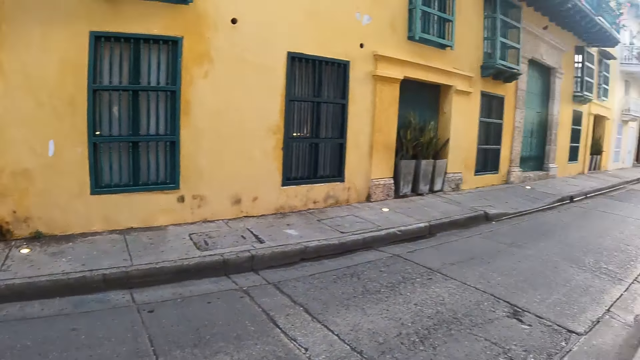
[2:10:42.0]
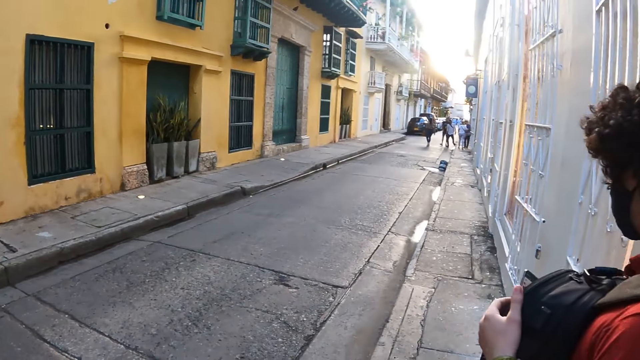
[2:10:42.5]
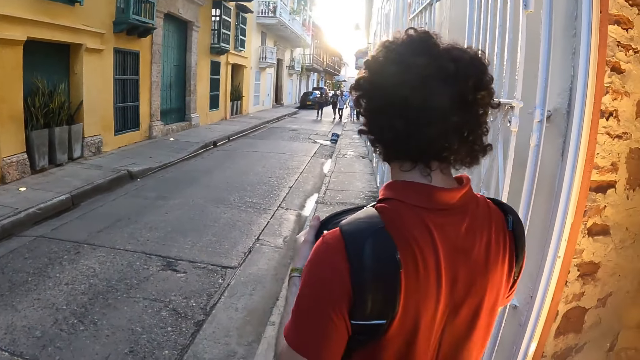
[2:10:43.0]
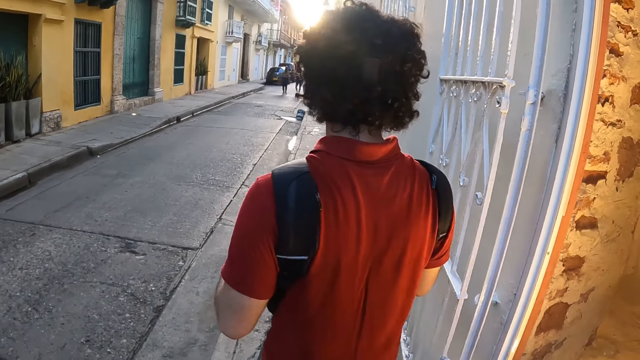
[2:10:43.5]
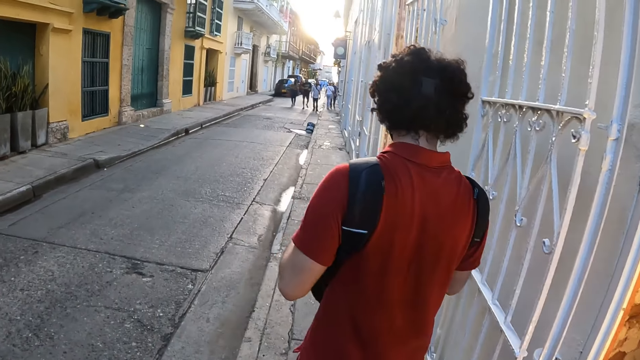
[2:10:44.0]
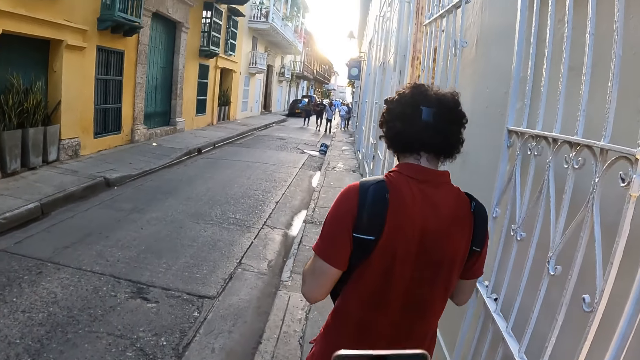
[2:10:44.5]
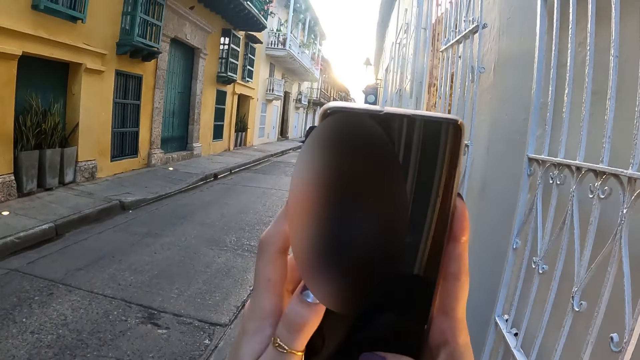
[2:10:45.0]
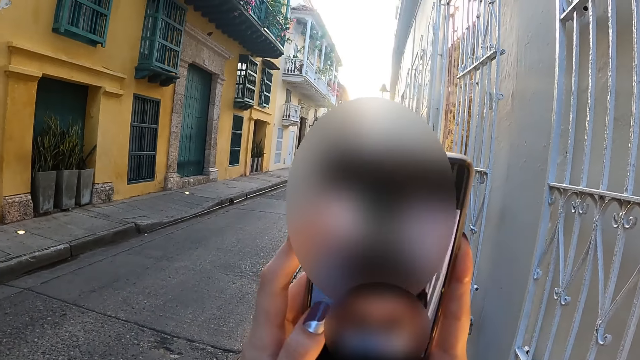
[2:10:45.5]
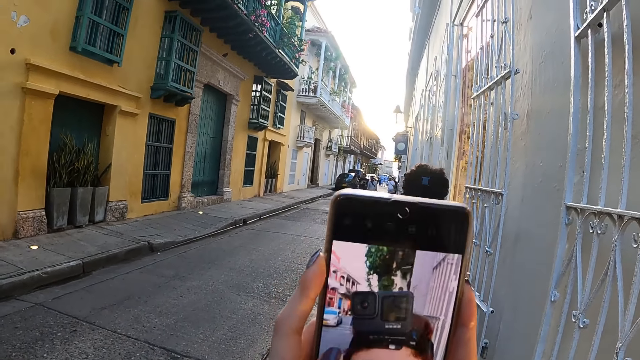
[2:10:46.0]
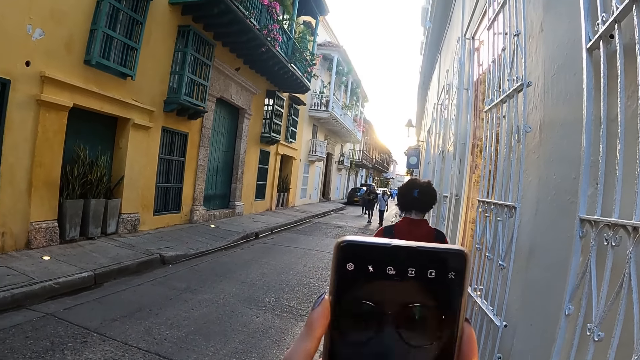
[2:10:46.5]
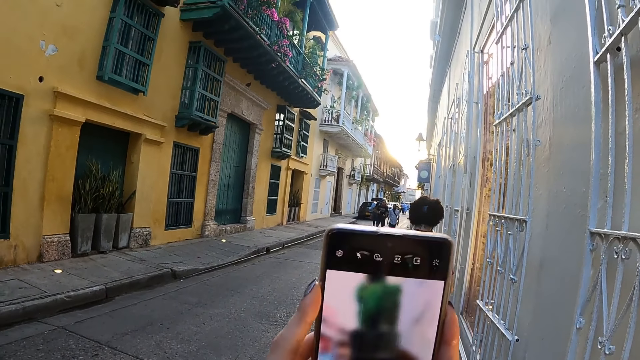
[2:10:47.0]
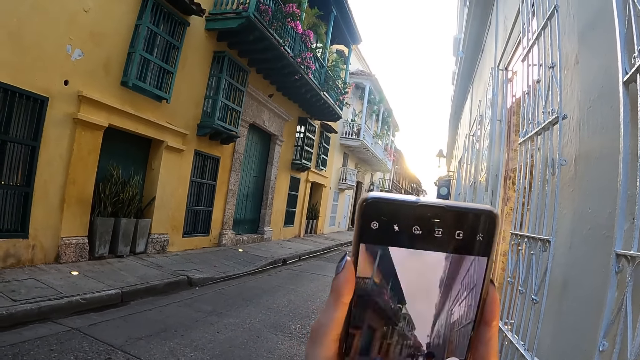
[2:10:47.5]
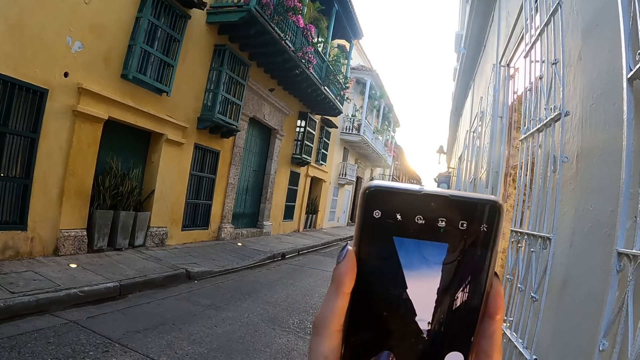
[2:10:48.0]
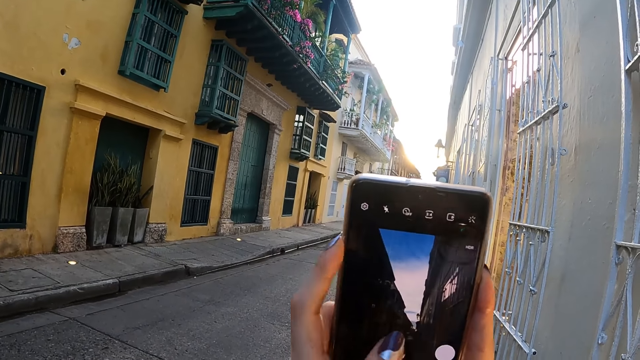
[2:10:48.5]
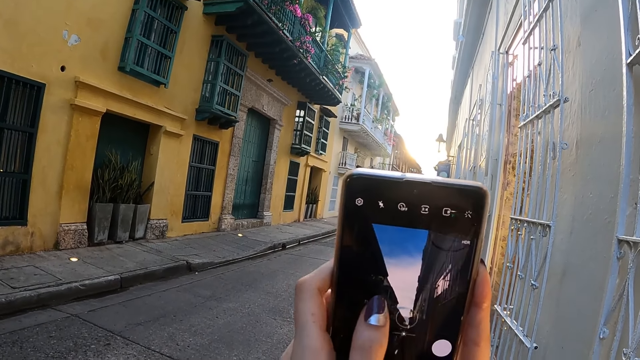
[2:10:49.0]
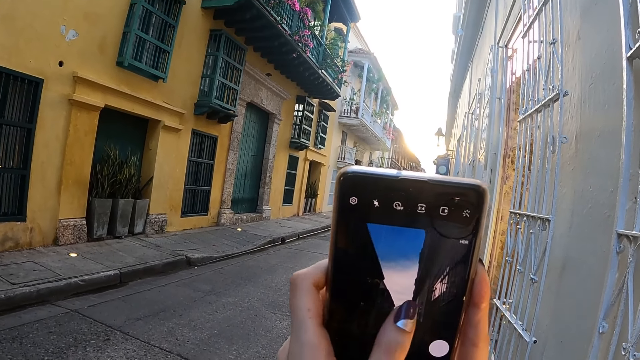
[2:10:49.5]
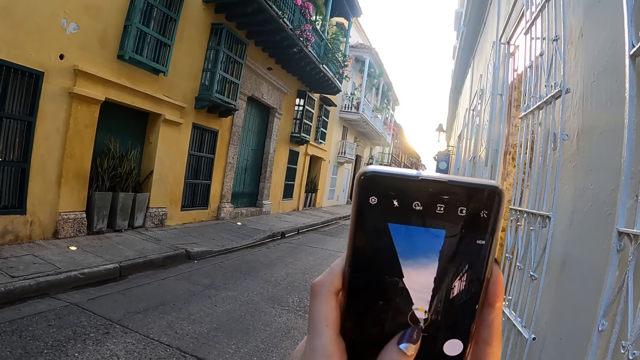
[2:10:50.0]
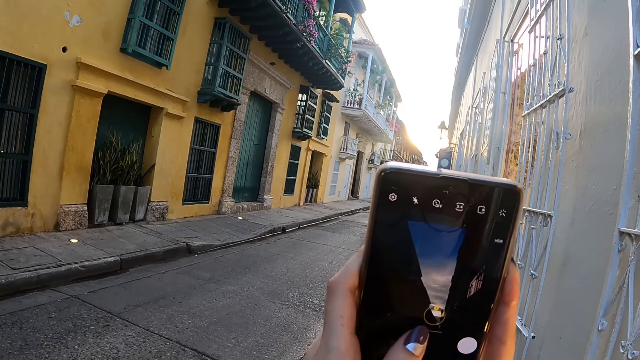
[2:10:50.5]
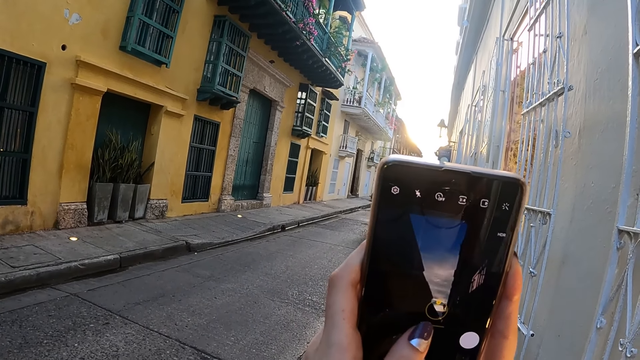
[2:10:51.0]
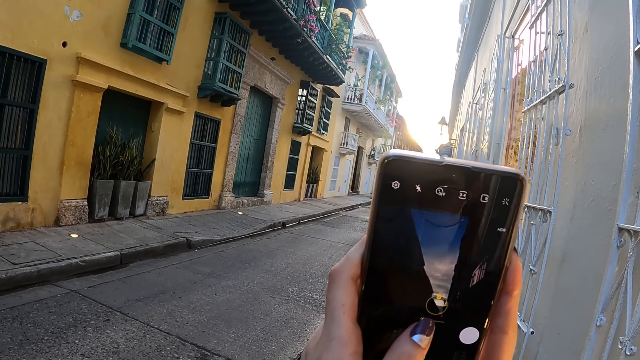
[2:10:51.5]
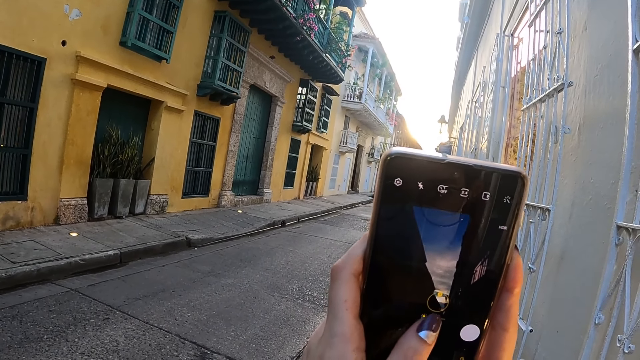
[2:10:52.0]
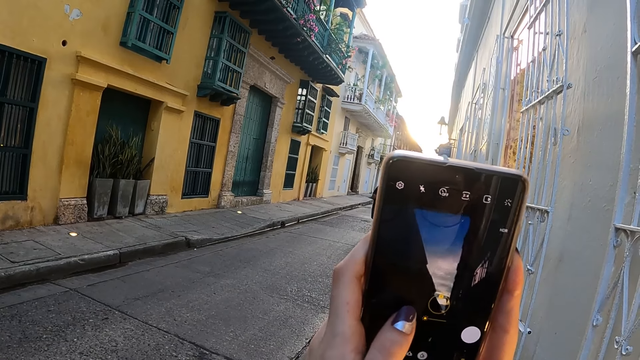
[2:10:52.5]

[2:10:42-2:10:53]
A man walks around the street. The camera wearer walks along the road. They look at the screen of a mobile phone. They scroll the screen of the mobile phone.

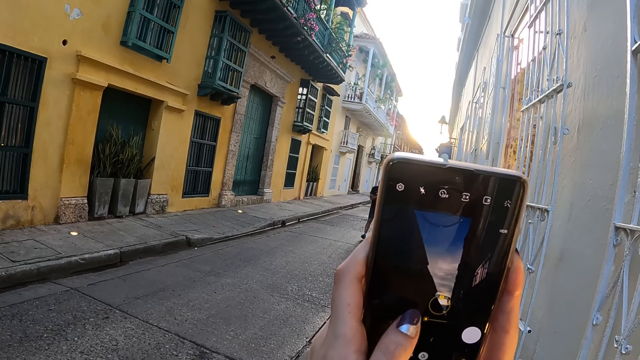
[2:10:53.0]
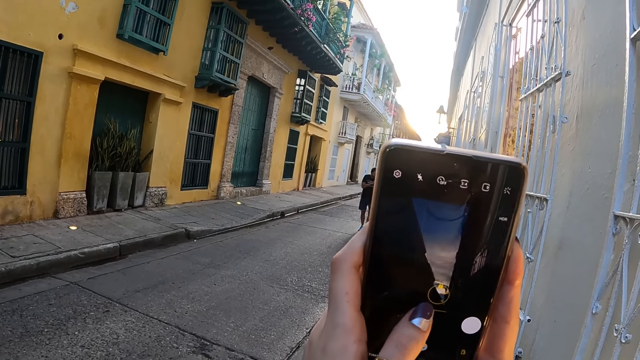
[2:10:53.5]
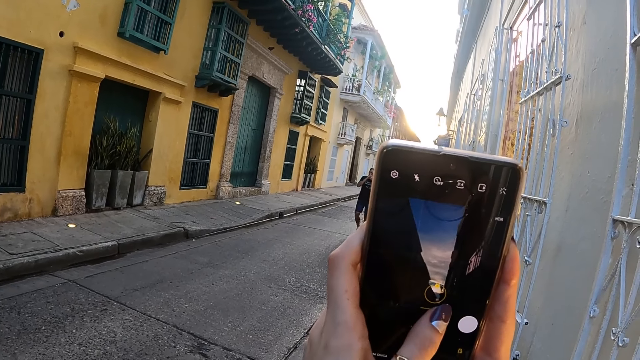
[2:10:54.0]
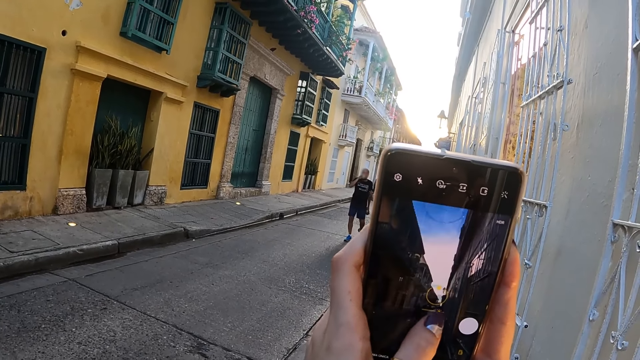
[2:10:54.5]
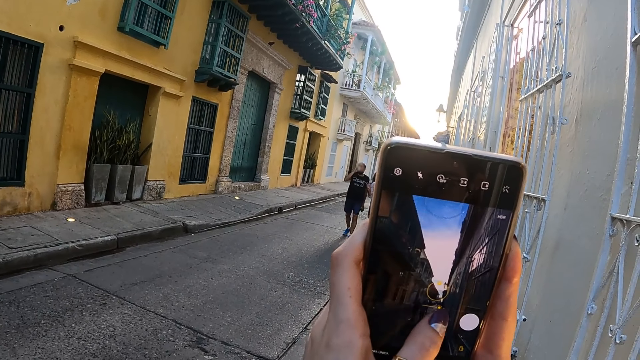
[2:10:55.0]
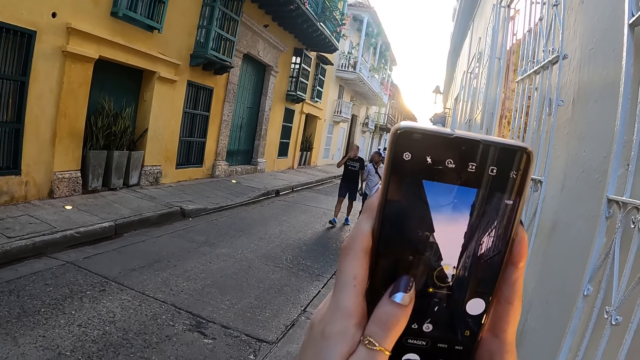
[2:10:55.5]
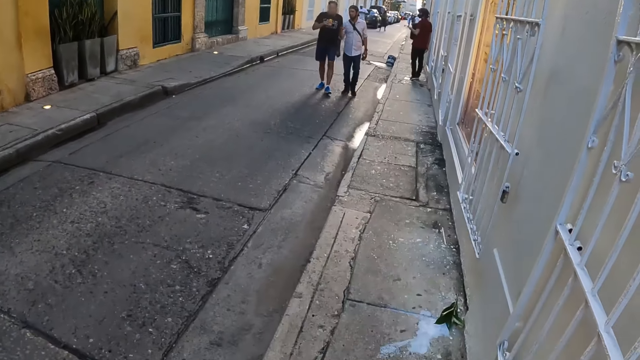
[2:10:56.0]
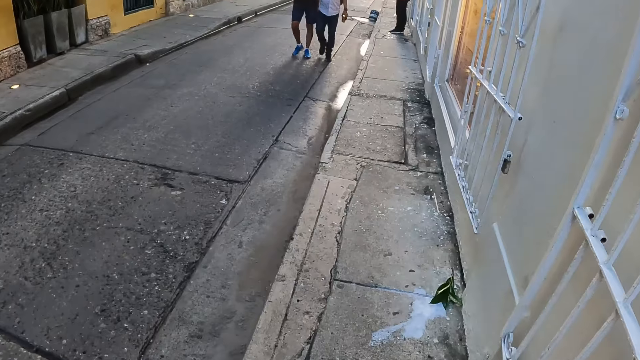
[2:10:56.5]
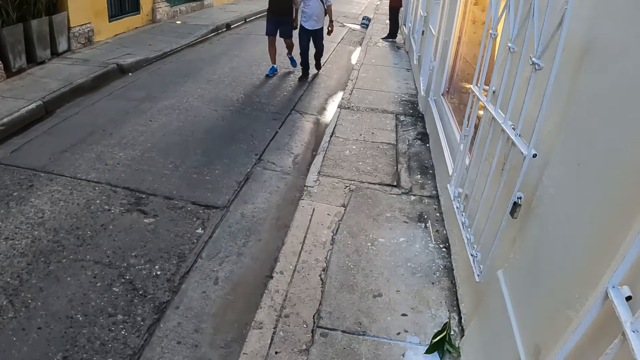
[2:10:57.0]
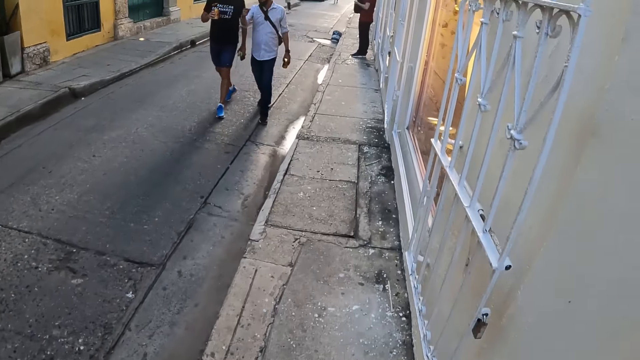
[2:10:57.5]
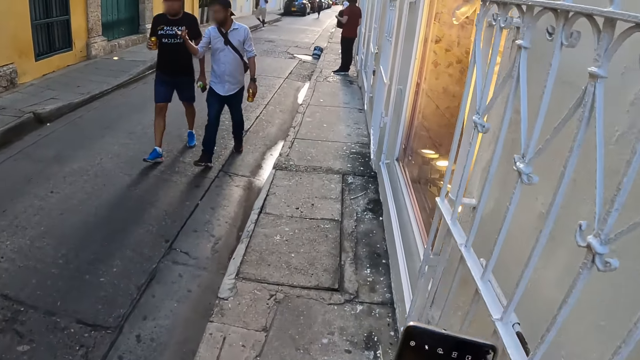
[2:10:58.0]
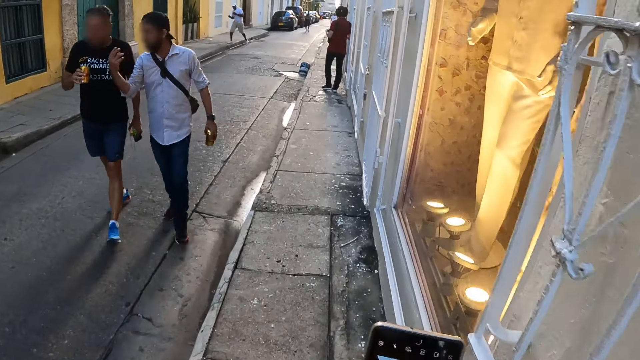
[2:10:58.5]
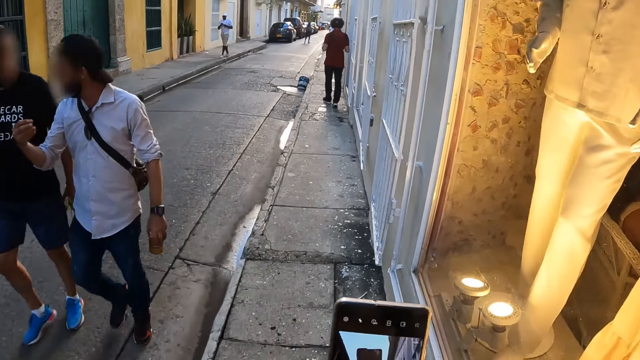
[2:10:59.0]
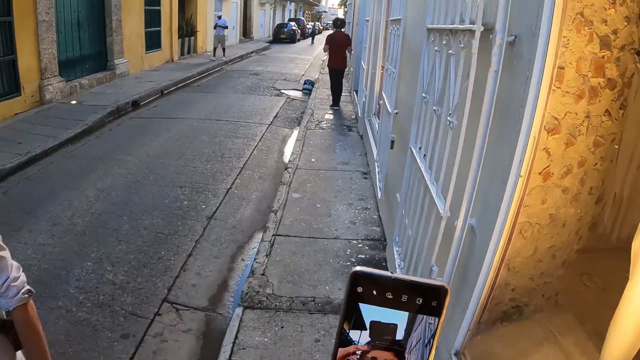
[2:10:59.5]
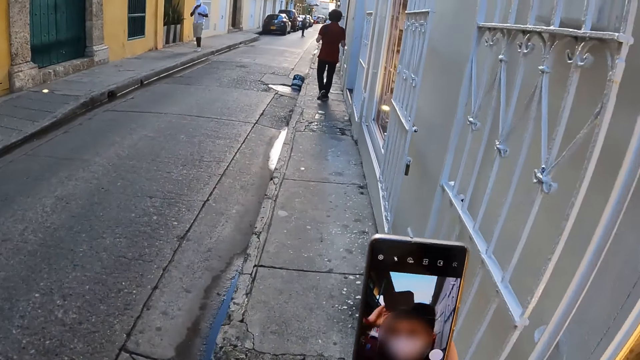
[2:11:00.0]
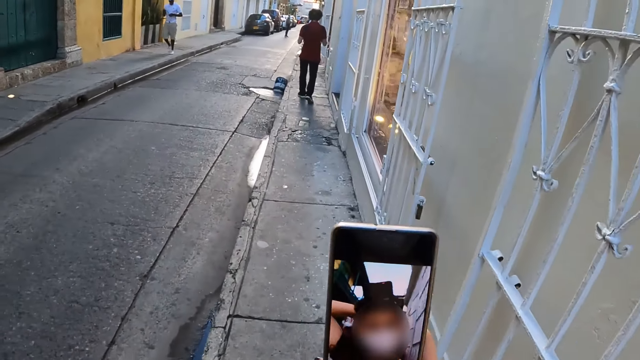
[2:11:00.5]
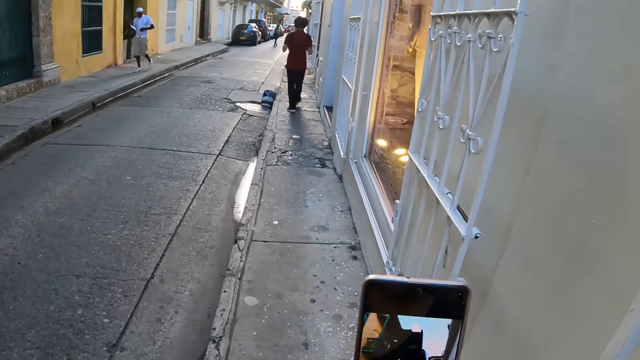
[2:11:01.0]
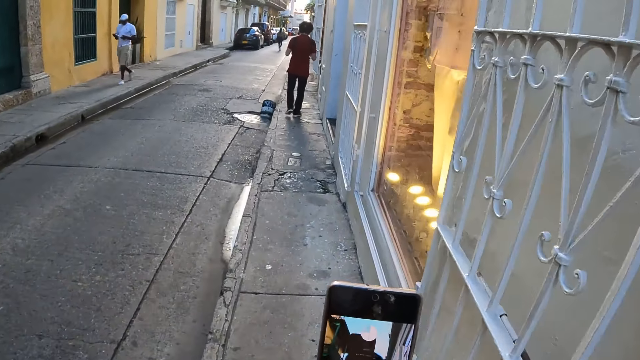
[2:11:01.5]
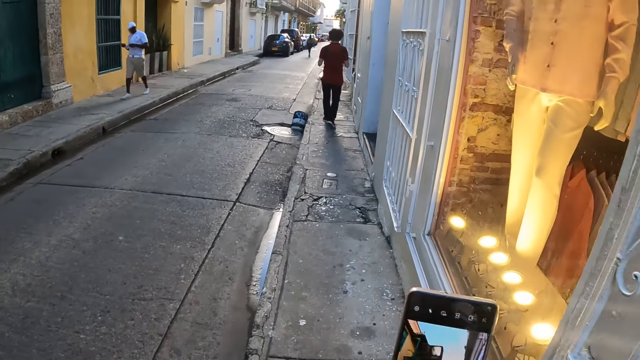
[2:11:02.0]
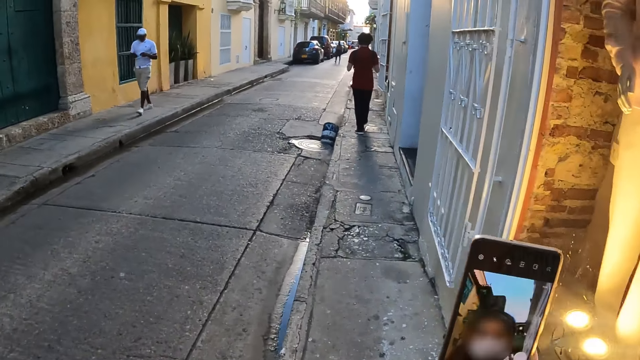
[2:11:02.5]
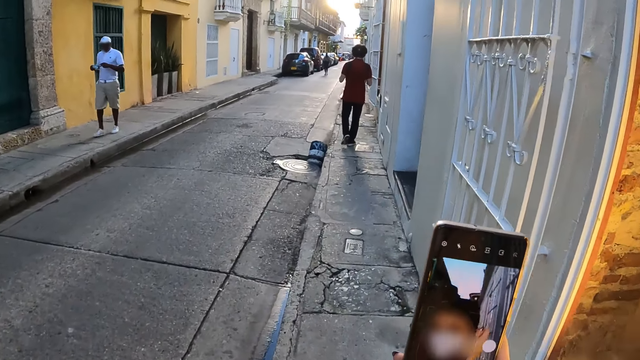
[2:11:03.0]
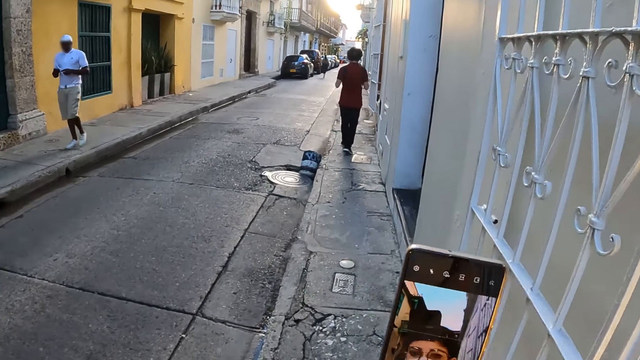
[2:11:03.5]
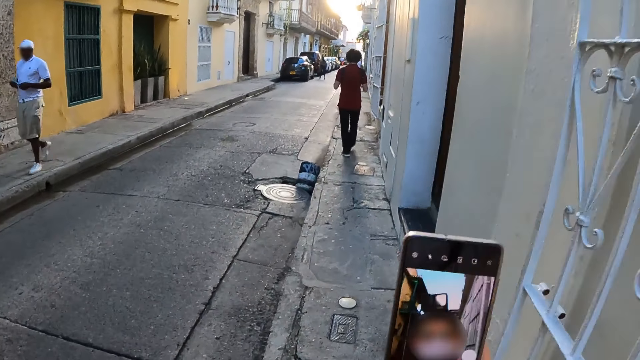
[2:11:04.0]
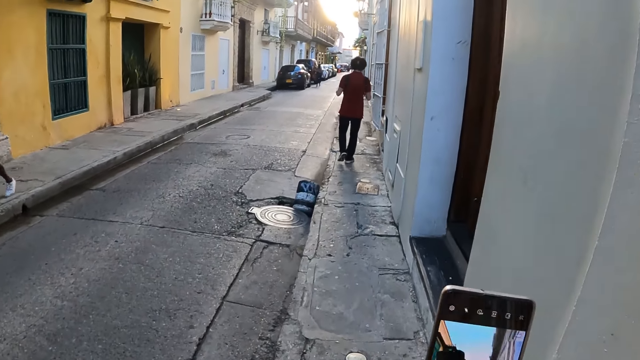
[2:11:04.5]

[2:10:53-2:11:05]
A person lifts up a hand towards the mouth. The camera wearer walks on the sidewalk. A man interacts with the person. The camera wearer uses a mobile phone and walks on the sidewalk. They hold the mobile phone.
